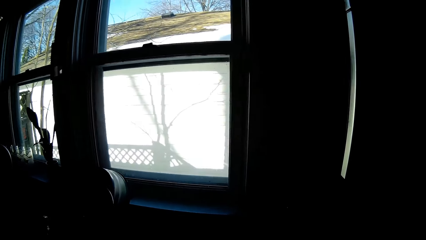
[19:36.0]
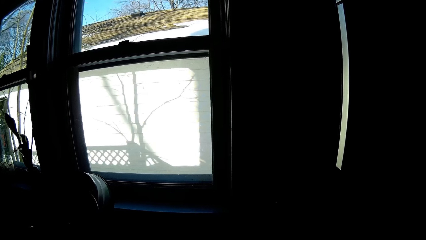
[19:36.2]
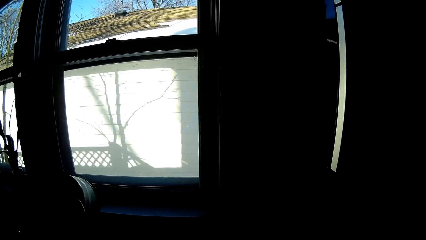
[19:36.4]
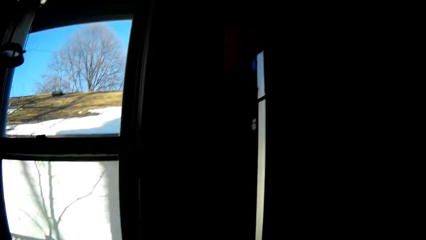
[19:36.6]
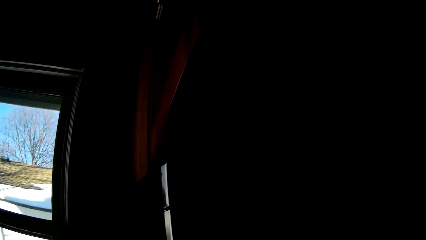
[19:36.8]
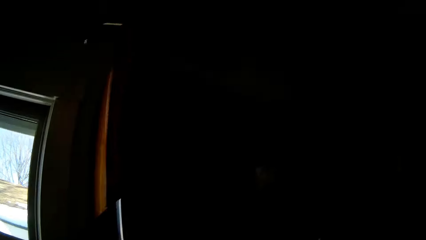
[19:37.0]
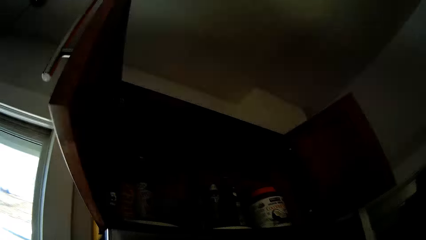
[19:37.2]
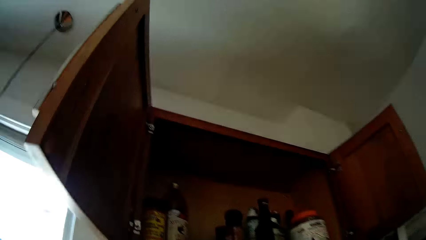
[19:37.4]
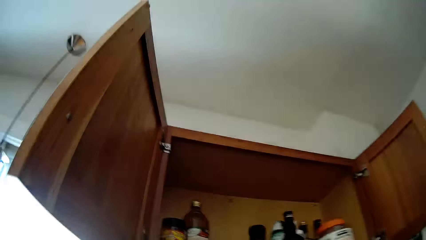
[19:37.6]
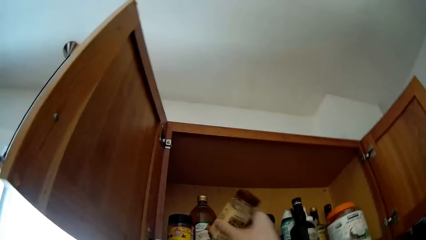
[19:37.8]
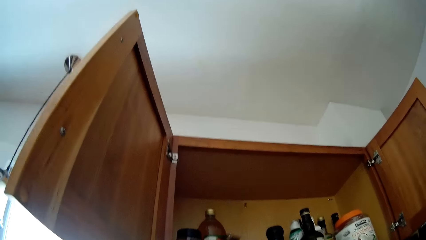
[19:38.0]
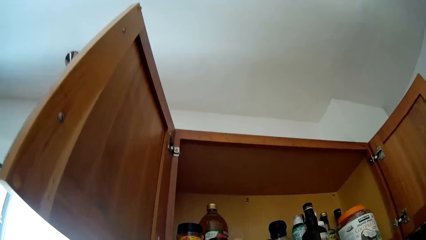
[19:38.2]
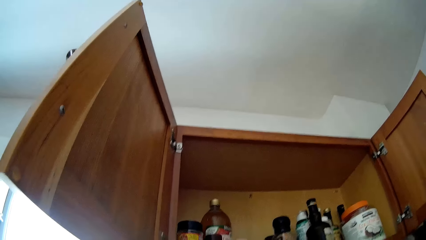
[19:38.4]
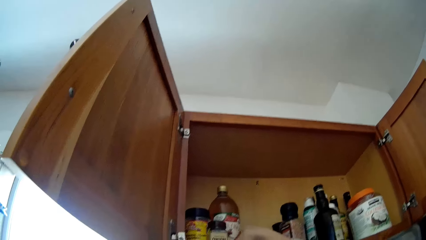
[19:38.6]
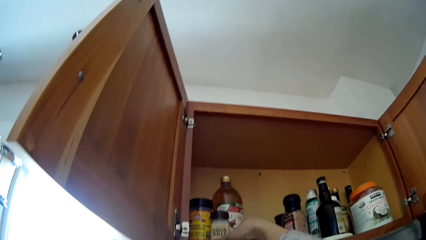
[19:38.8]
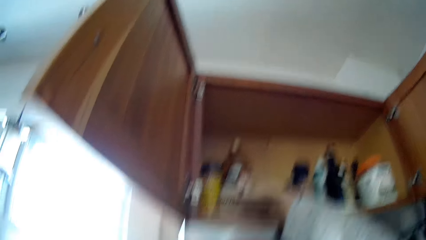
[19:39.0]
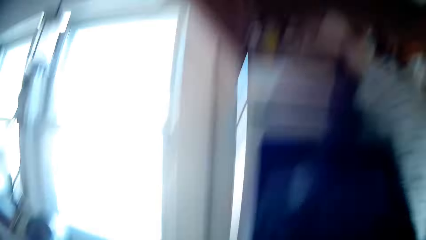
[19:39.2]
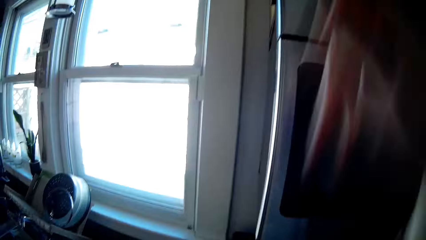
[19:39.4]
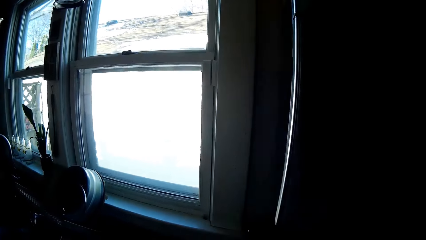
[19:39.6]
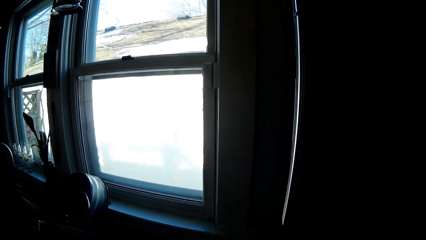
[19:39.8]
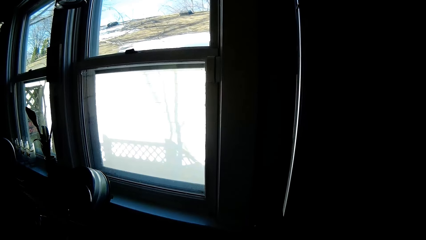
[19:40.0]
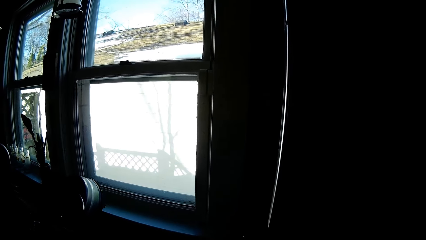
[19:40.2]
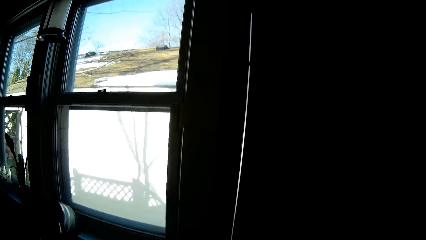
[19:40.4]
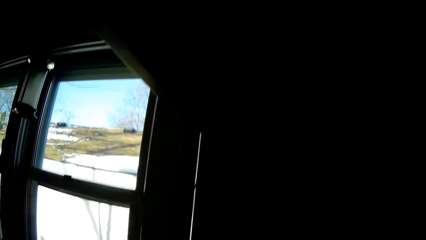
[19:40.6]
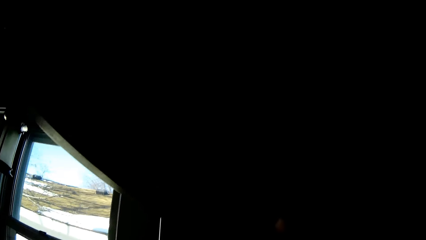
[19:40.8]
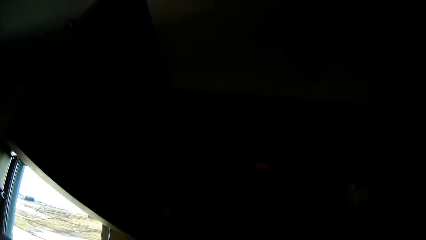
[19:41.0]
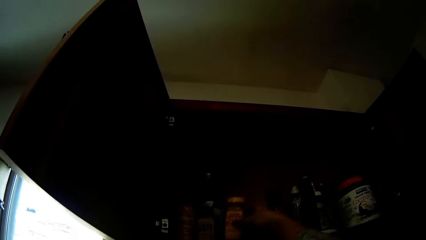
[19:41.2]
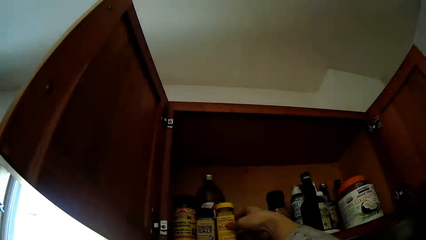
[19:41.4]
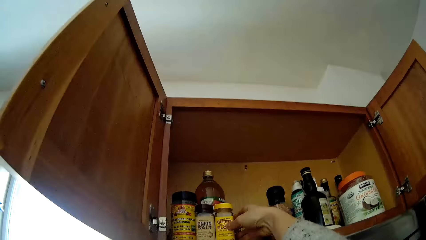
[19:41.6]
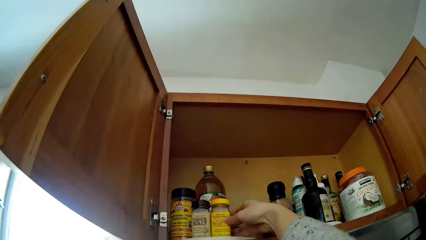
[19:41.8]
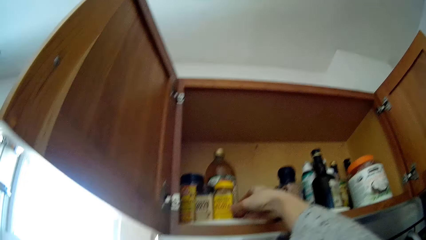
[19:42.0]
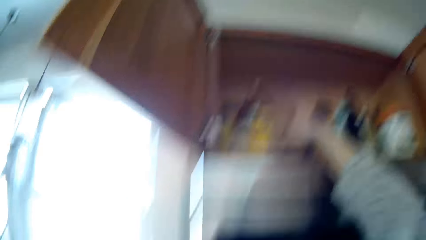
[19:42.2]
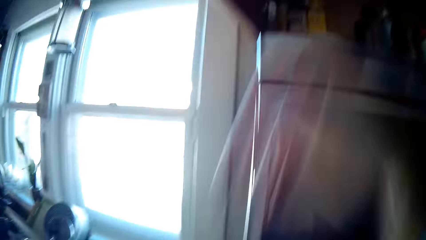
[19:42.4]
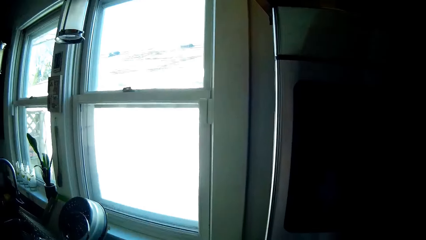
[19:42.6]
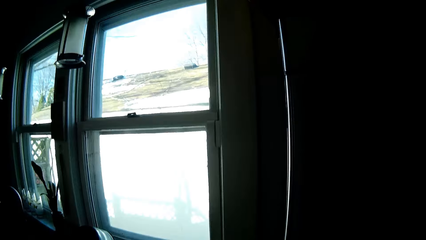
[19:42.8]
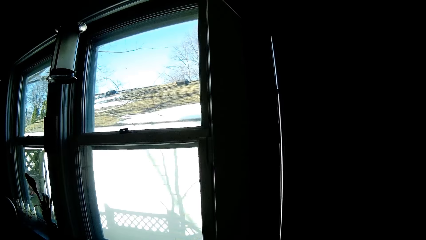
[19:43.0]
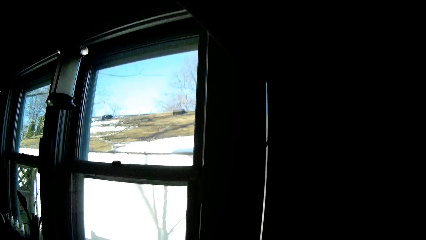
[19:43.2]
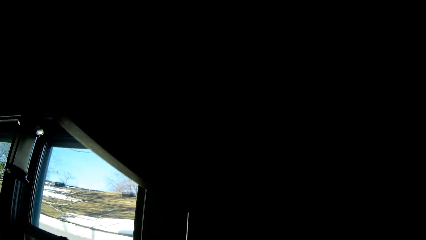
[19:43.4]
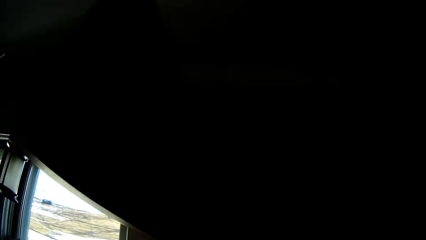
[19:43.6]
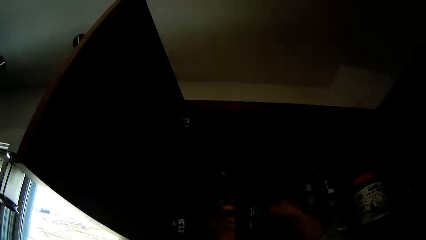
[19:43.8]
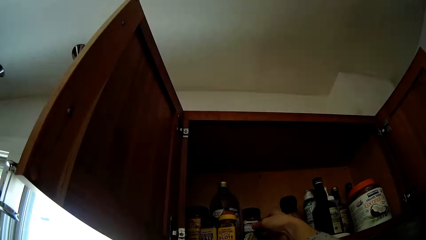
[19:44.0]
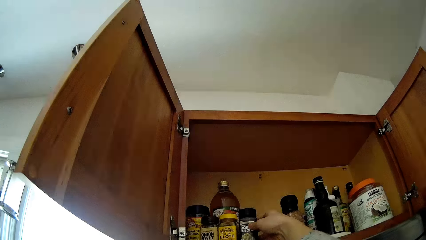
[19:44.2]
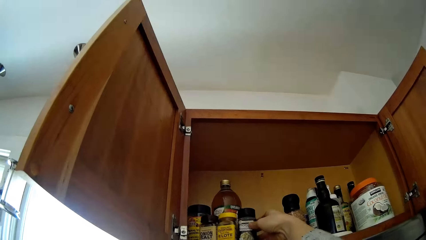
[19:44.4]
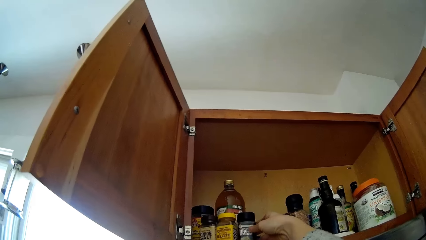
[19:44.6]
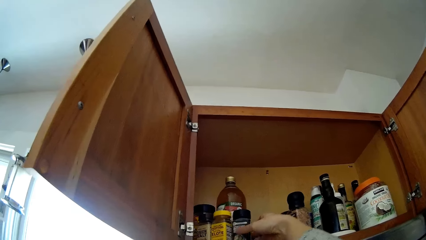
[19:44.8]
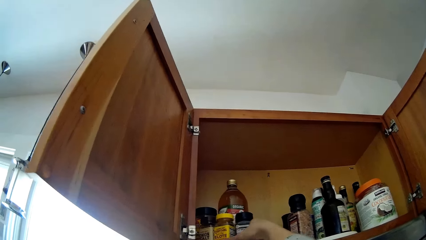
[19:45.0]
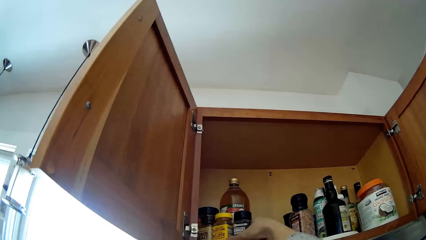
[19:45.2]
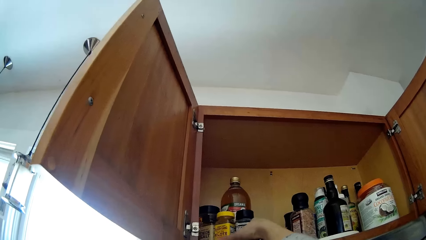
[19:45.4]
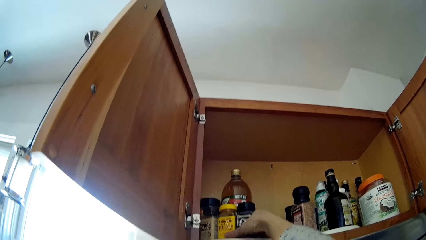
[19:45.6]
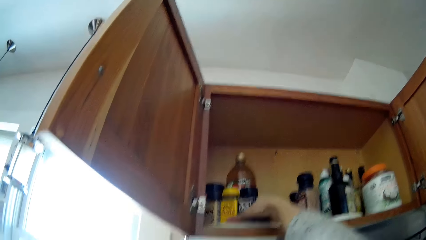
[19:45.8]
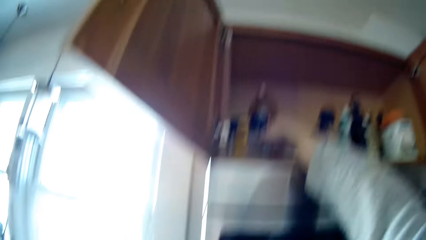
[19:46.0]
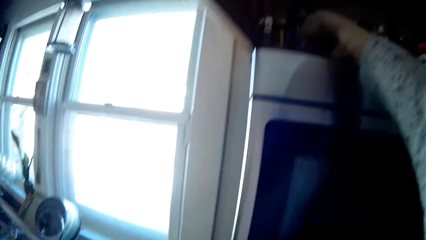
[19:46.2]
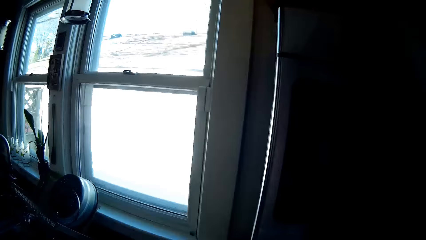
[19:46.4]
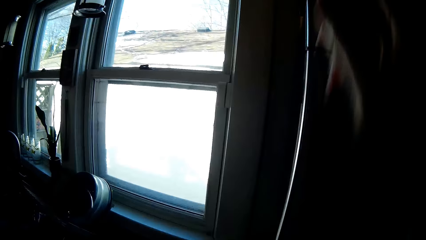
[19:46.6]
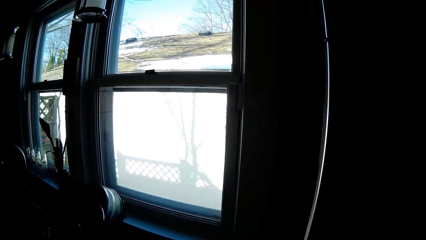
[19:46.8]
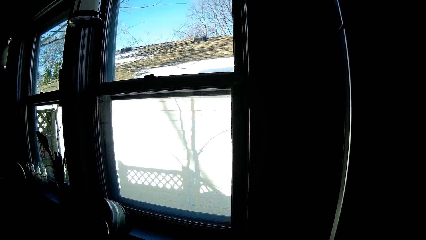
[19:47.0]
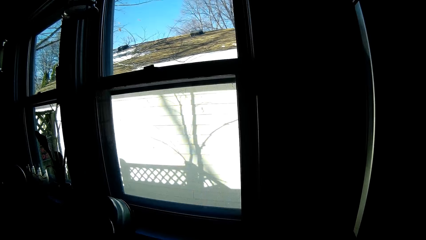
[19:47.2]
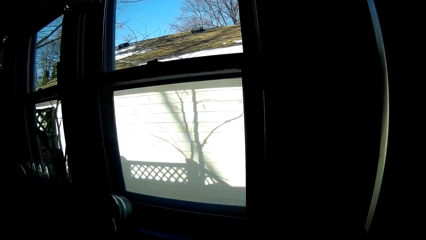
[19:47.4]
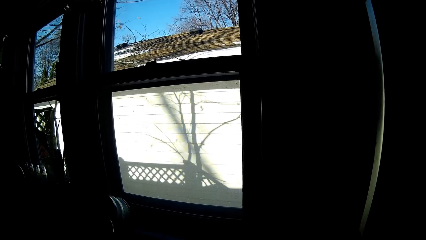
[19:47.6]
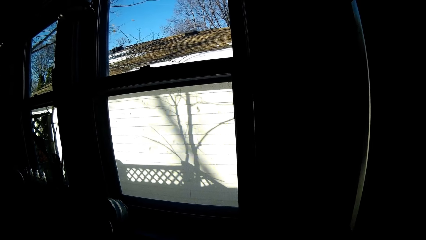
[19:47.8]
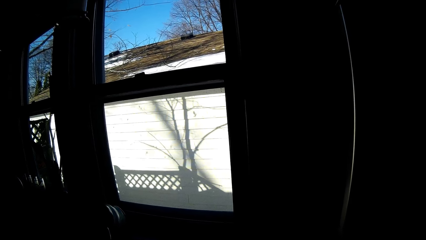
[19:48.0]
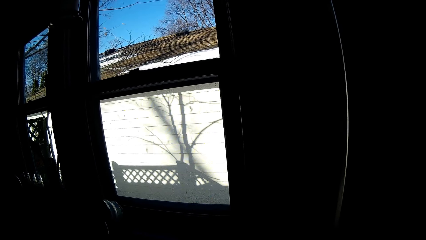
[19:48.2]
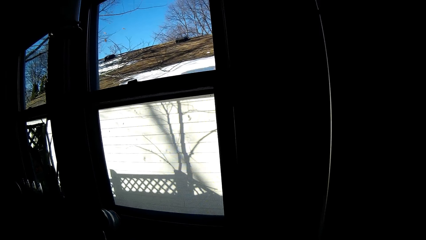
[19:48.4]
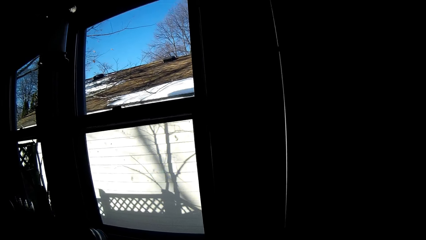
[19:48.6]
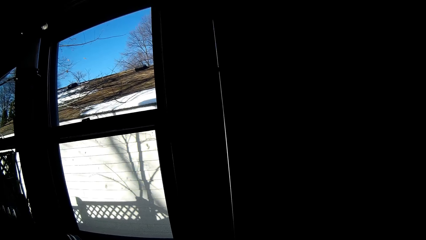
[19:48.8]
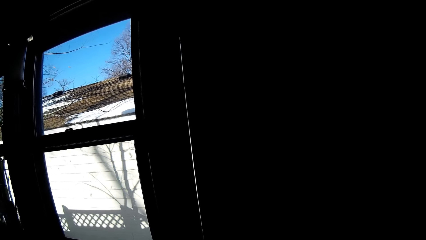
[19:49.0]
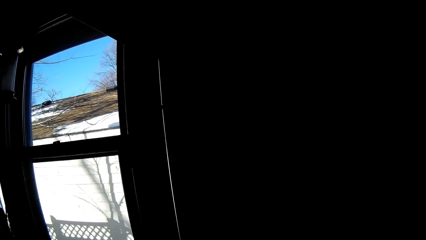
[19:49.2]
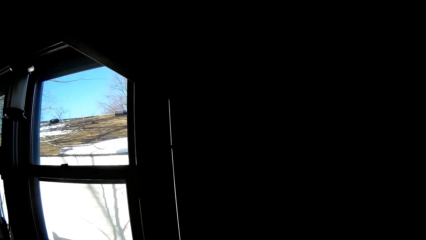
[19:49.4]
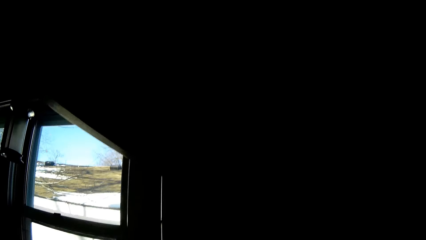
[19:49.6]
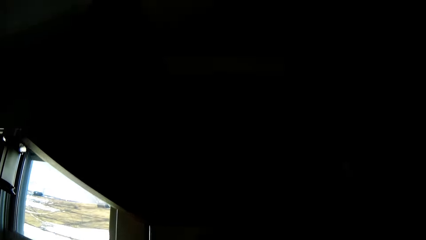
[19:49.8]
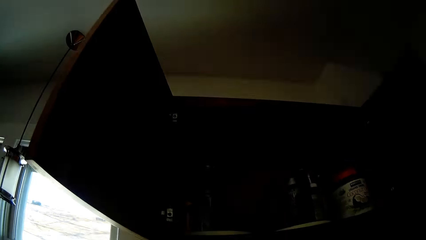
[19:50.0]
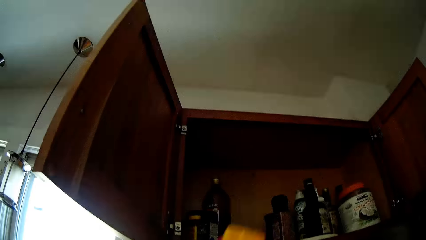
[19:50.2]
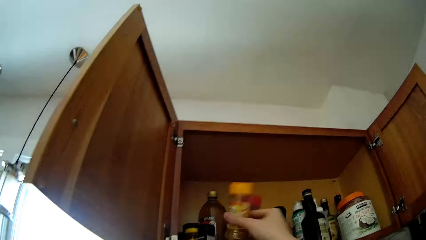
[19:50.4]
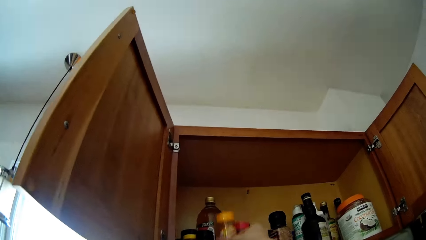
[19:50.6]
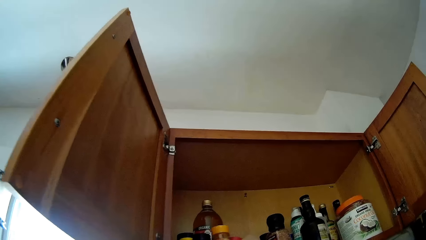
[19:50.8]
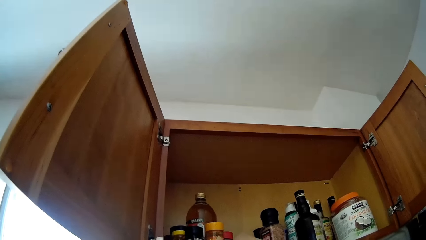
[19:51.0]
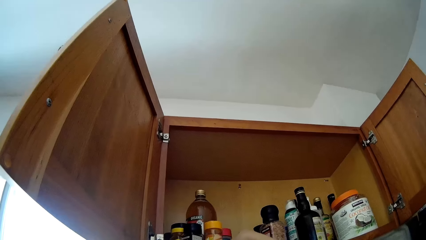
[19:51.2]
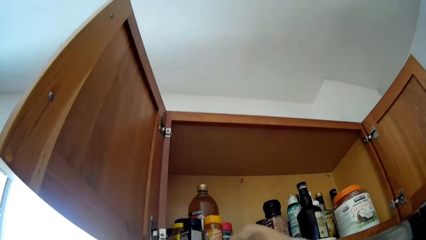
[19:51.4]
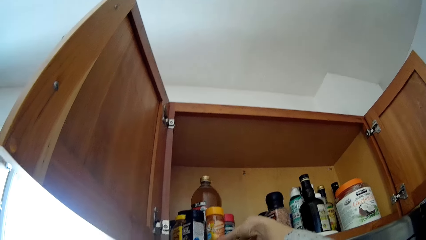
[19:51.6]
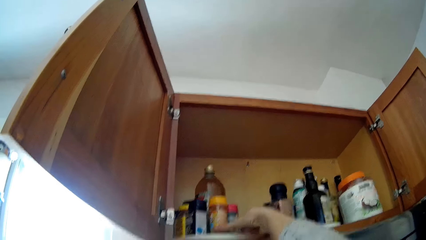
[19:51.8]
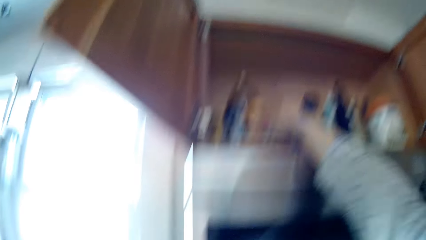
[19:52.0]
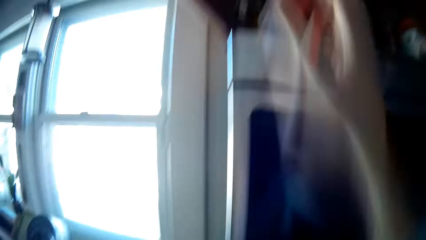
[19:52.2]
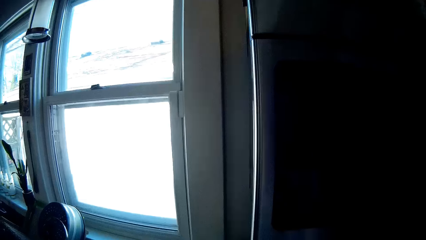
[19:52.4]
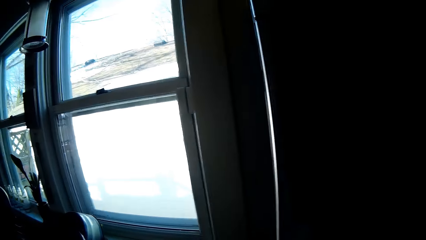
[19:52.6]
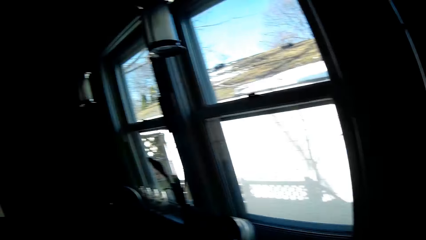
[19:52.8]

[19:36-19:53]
The camera wearer drops a jar of spice in her right hand inside the kitchen cabinet repeatedly. She drops two containers of spices in her right hand inside the kitchen cabinet.
